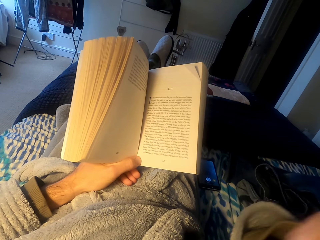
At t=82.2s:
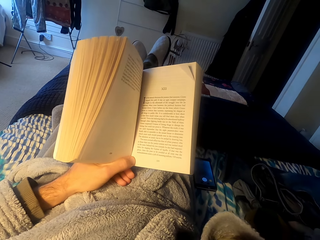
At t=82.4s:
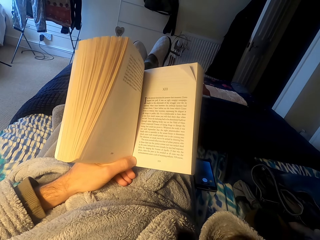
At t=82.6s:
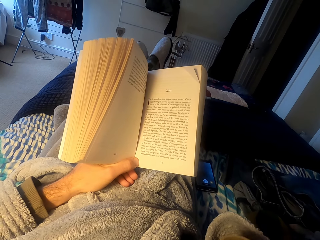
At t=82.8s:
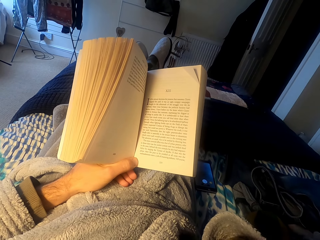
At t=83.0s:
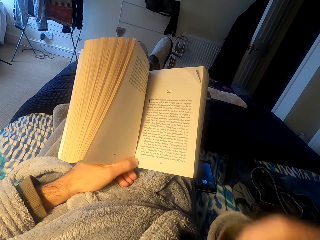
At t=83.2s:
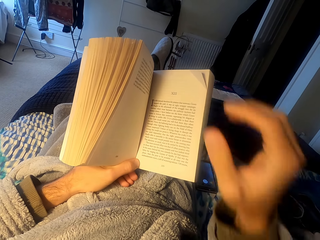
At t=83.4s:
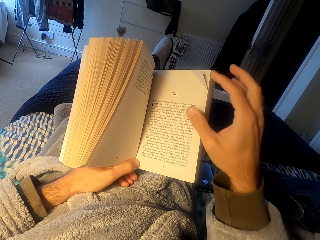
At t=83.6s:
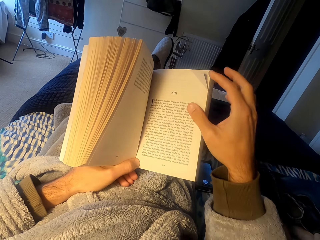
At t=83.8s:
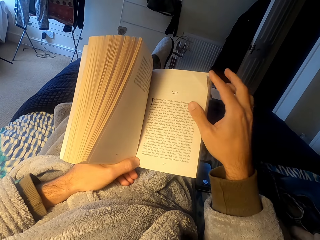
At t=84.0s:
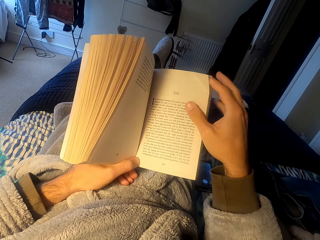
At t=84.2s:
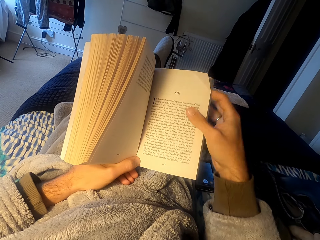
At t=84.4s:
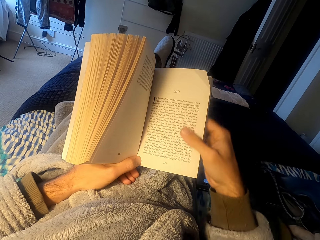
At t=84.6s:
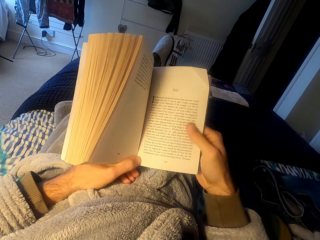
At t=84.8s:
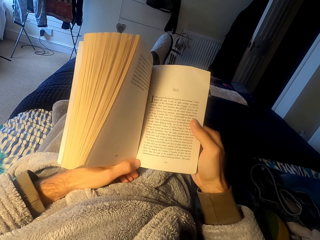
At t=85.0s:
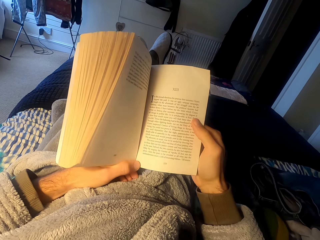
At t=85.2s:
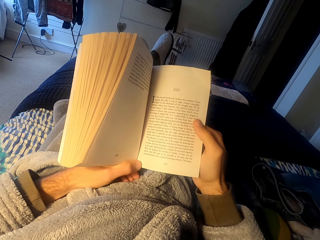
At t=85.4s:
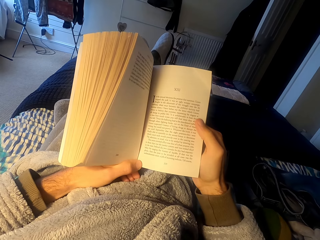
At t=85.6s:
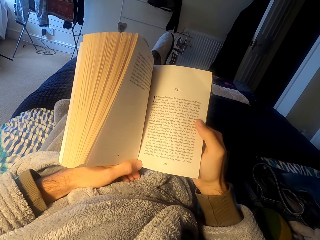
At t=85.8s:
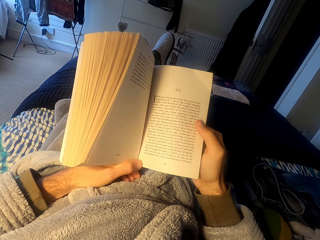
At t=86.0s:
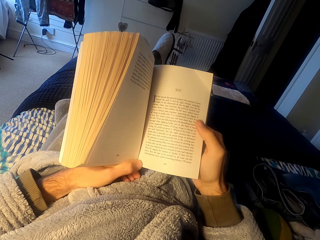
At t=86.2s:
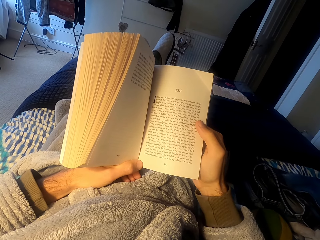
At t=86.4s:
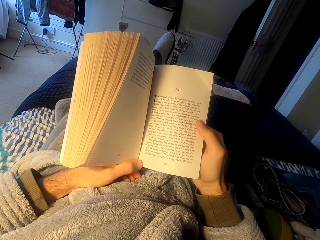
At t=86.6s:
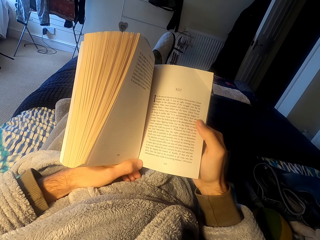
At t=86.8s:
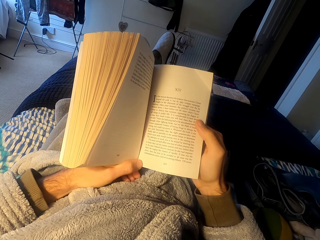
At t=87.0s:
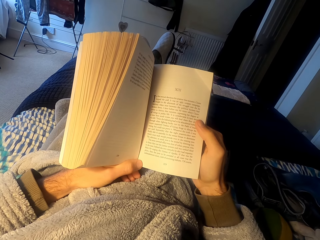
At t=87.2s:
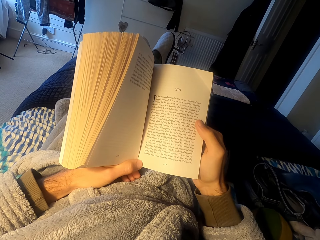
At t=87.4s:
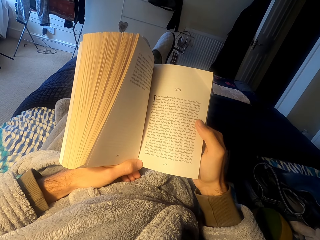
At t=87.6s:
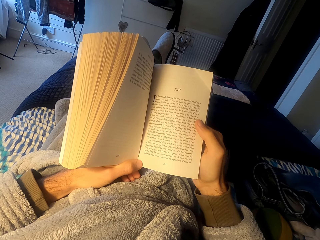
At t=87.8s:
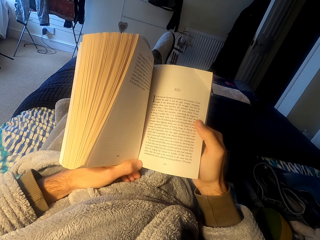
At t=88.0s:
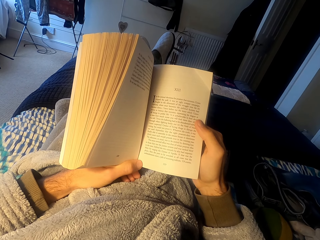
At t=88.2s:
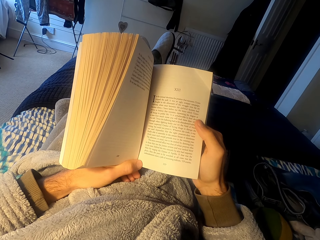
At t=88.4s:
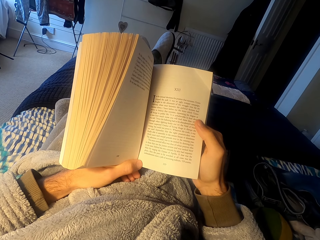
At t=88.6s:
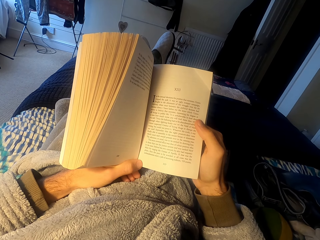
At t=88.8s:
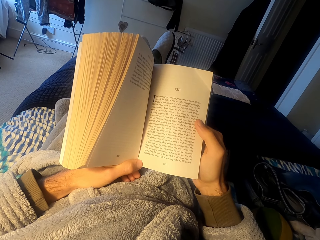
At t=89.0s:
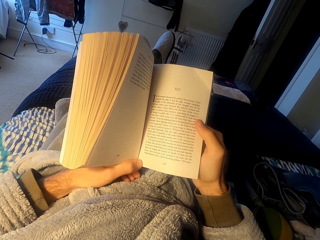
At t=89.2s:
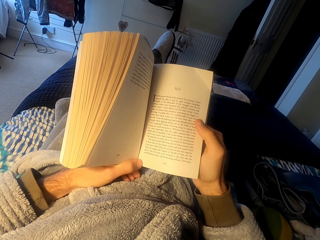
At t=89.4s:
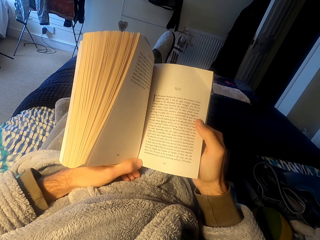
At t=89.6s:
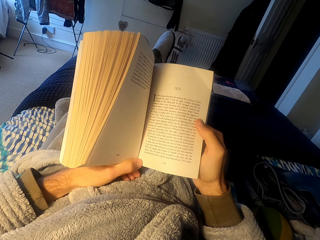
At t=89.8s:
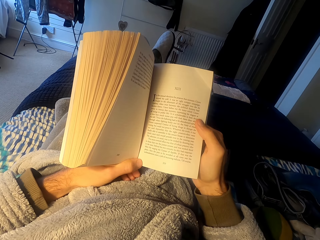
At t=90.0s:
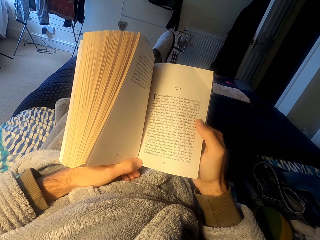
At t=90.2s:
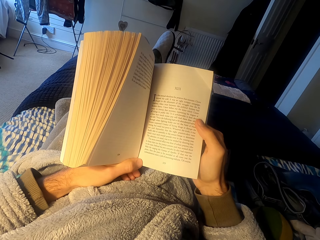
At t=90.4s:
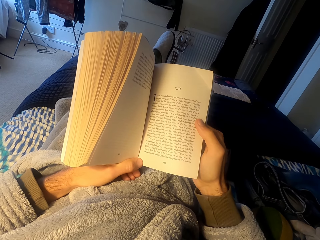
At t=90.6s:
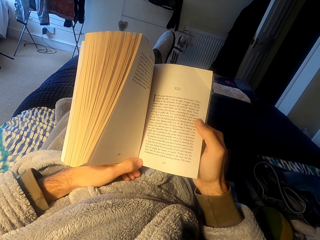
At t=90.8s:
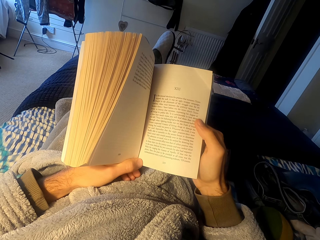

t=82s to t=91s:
The camera wearer reads the book.

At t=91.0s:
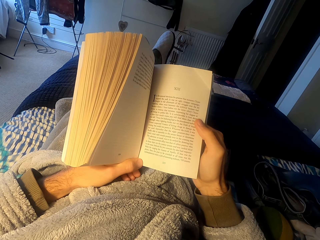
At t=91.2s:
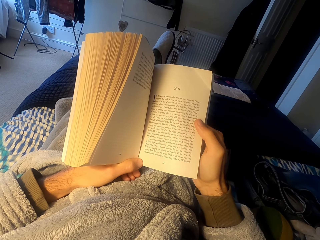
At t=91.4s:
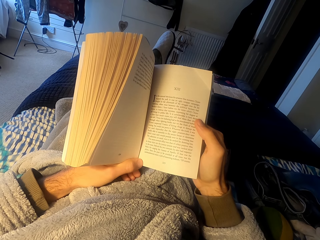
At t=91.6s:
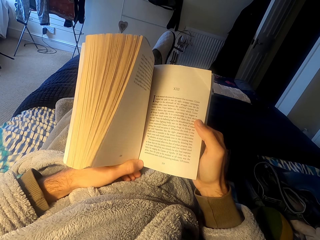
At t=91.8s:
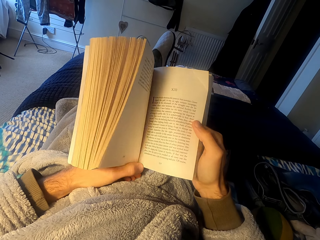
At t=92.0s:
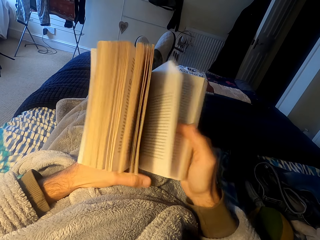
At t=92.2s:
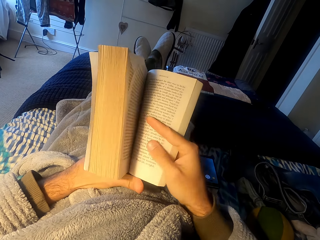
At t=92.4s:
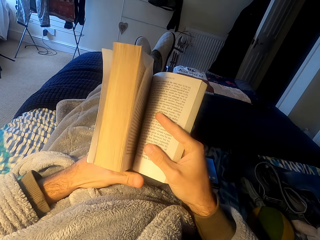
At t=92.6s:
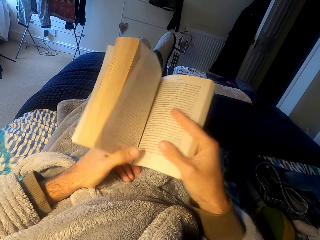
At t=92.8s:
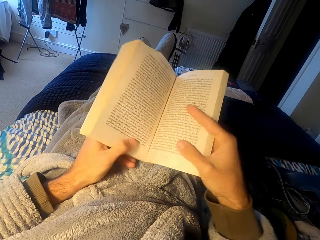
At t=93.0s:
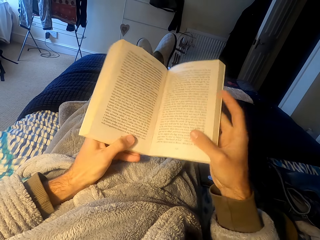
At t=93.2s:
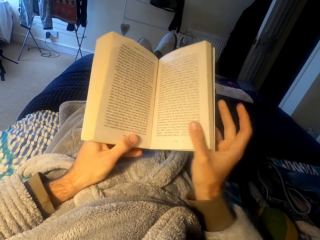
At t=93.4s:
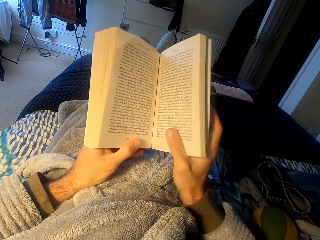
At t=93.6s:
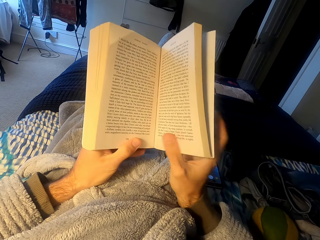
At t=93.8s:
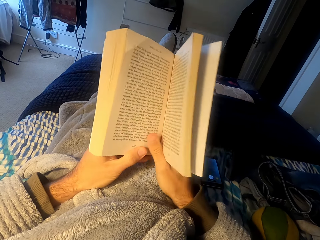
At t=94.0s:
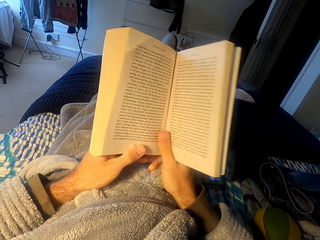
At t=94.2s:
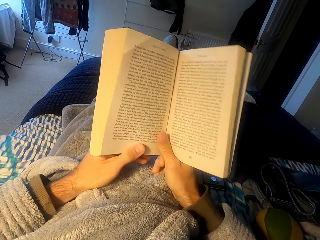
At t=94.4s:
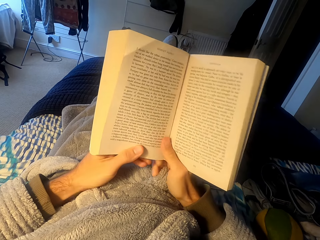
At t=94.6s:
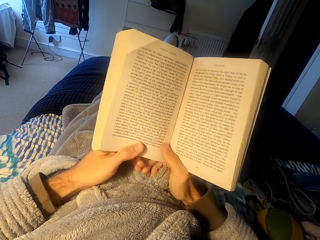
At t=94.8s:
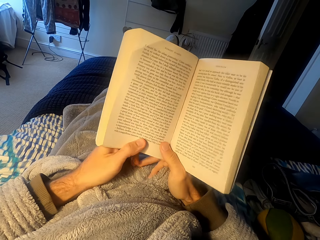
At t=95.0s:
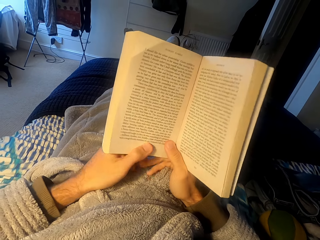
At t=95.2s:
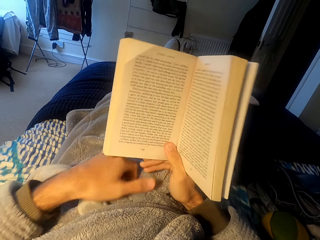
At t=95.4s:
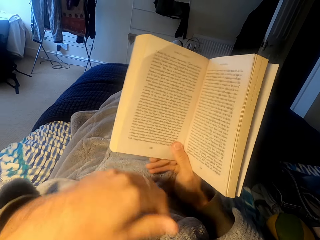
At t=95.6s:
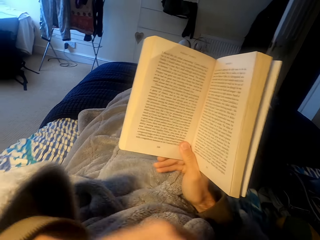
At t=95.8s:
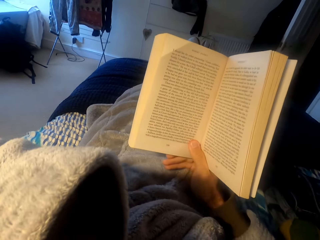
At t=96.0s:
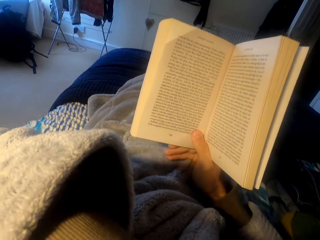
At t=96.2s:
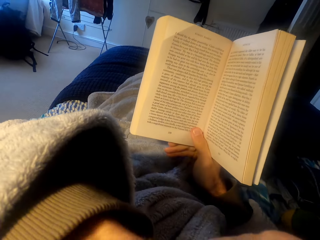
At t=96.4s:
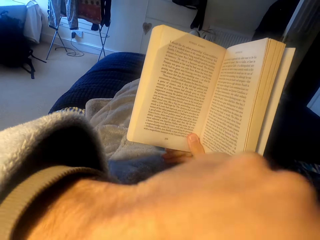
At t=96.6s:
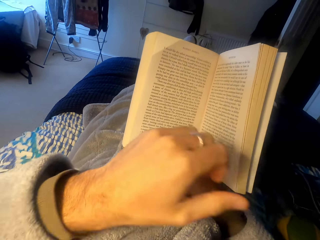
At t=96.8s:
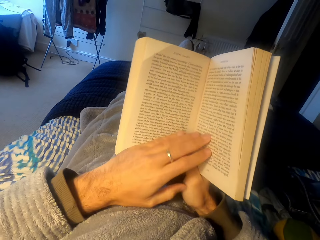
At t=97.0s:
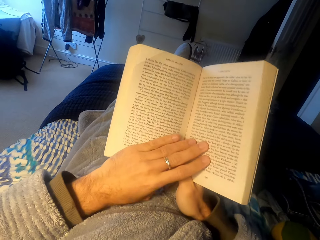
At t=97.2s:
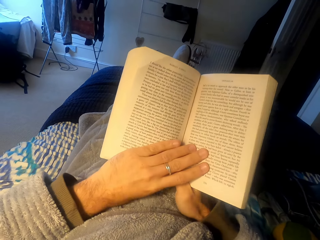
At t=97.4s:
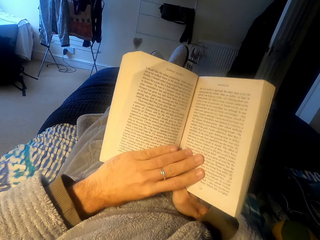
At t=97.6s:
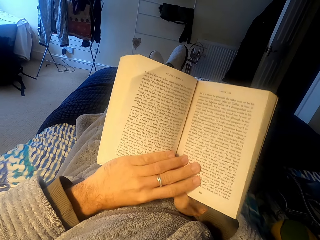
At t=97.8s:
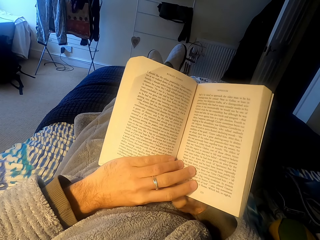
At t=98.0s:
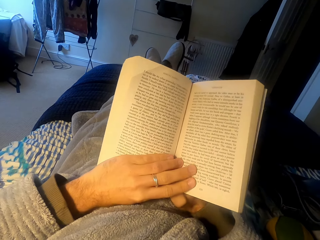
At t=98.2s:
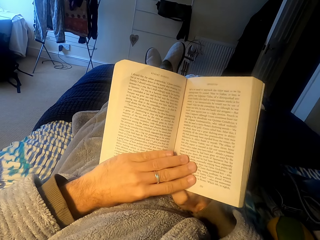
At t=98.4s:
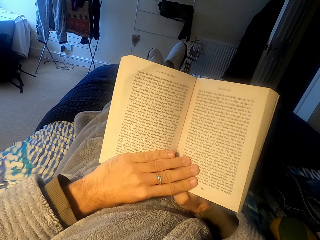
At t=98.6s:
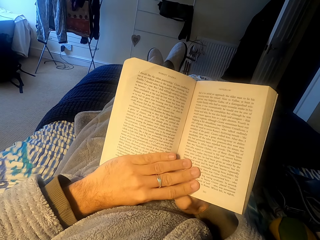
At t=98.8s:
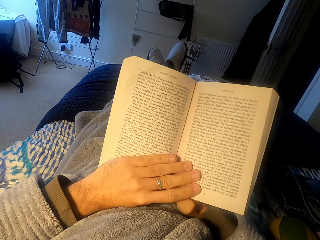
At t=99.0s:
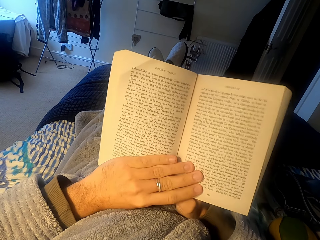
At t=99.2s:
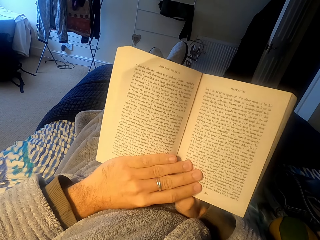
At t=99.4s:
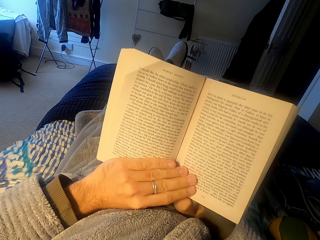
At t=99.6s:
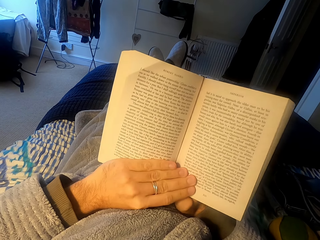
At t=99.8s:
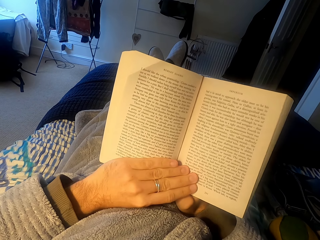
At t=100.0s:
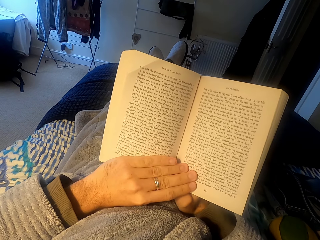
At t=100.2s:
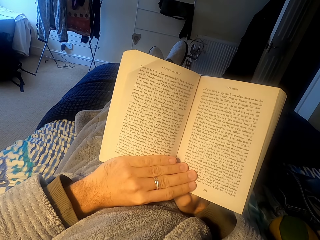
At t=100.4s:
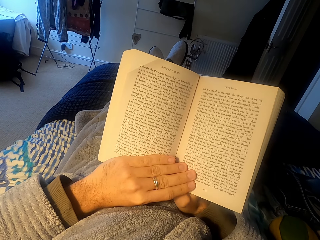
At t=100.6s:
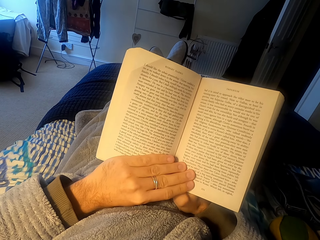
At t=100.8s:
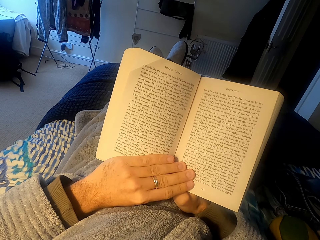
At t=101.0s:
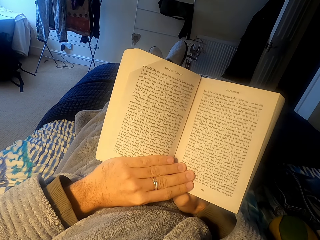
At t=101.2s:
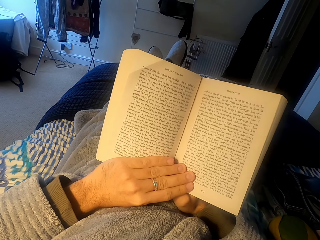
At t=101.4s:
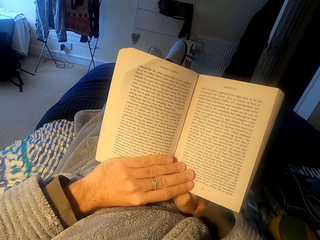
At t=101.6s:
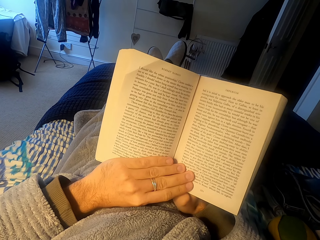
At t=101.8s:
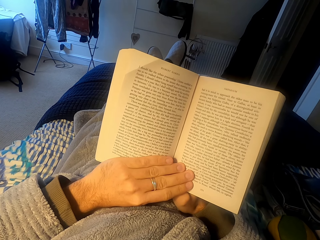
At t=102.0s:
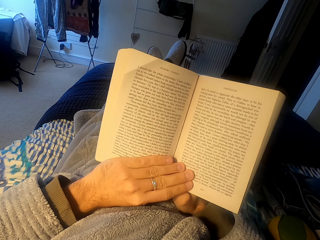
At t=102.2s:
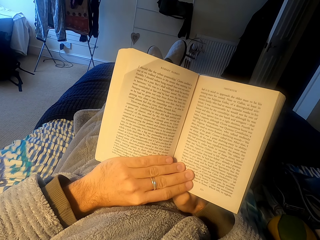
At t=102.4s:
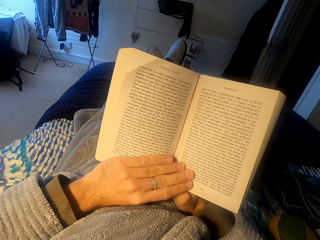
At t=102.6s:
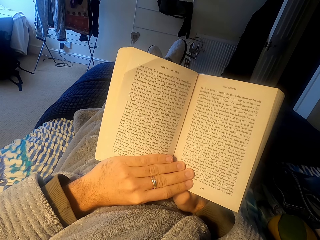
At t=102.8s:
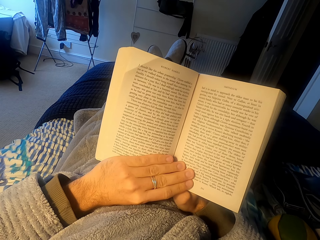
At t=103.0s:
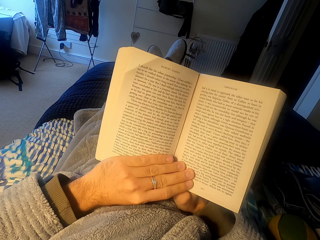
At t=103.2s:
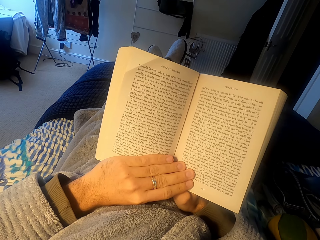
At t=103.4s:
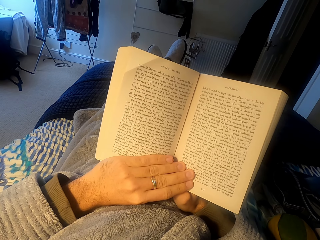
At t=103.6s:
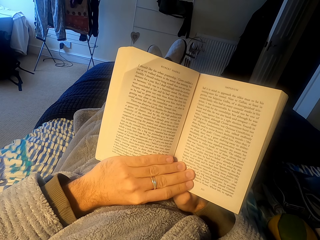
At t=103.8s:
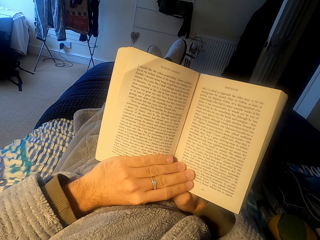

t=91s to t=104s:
The camera wearer flips the pages on the book. They read the book. They touch a face. They read the book.
